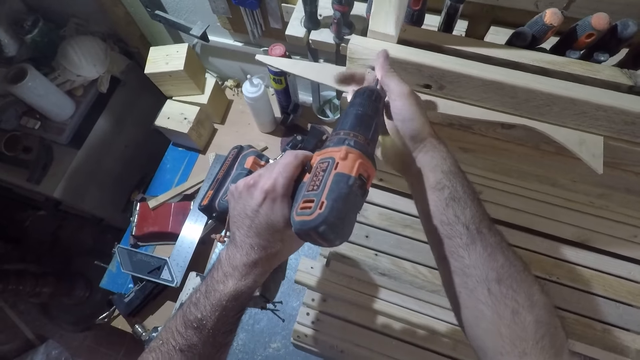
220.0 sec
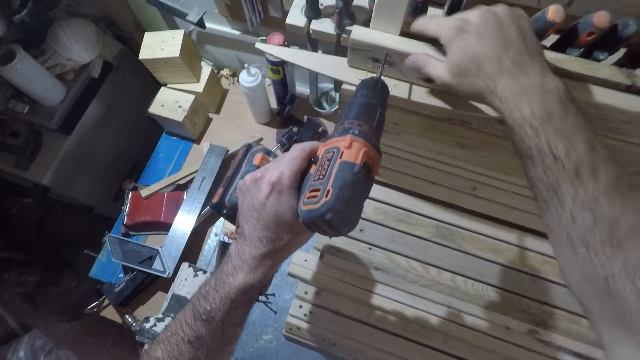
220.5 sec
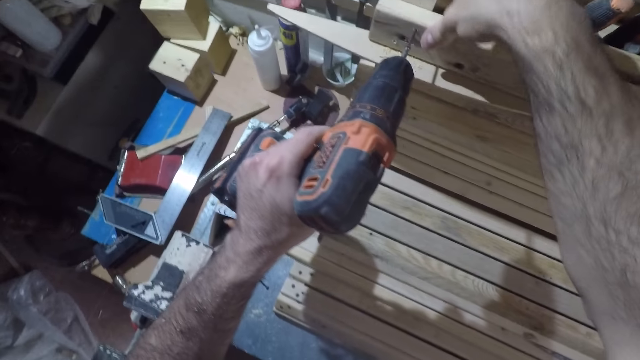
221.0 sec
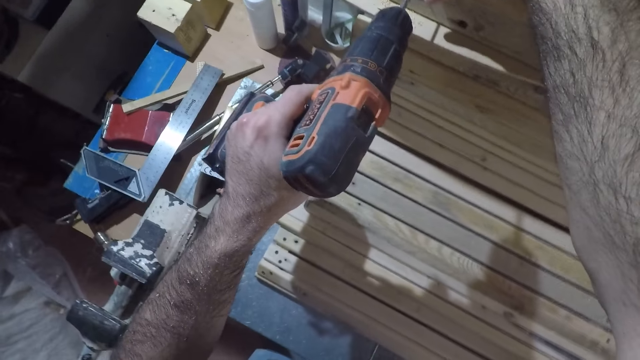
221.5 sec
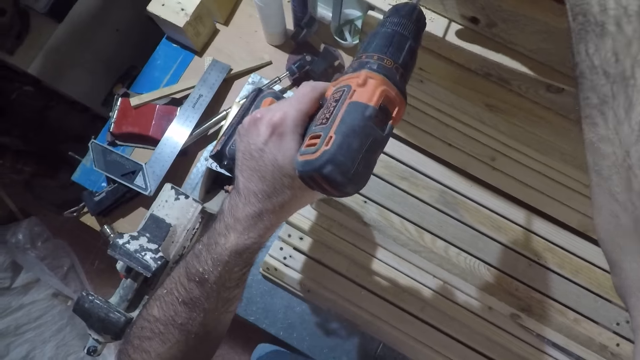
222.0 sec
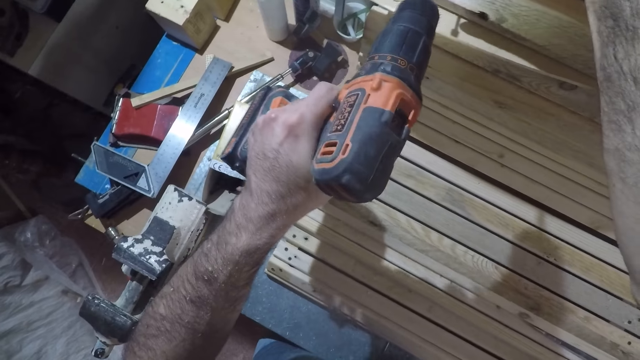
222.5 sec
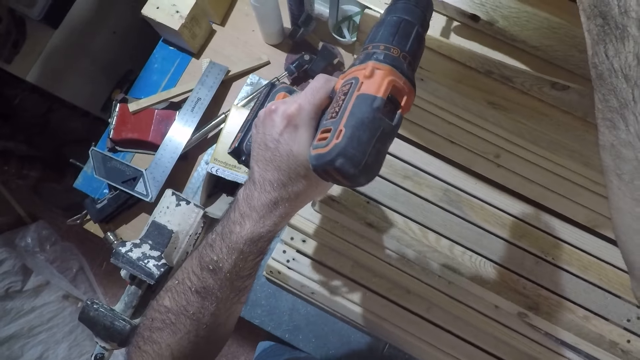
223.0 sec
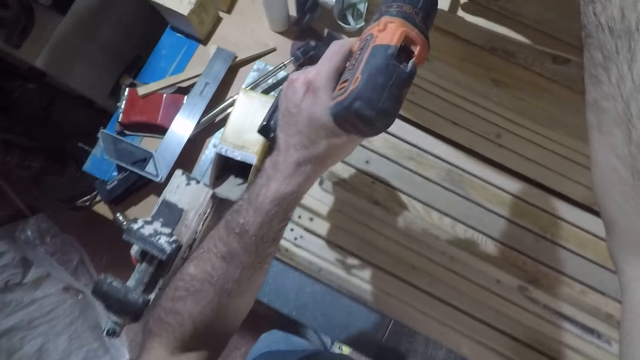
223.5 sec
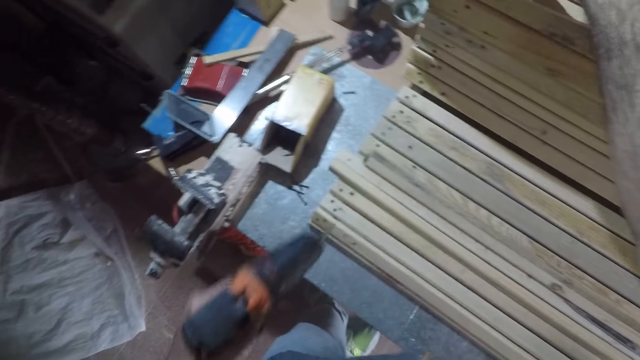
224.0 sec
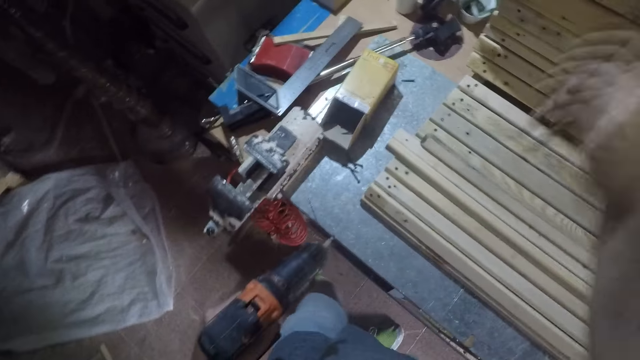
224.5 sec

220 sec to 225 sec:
The camera wearer touches the wood piece with his right hand. He withdraws the power drill from the wood piece.

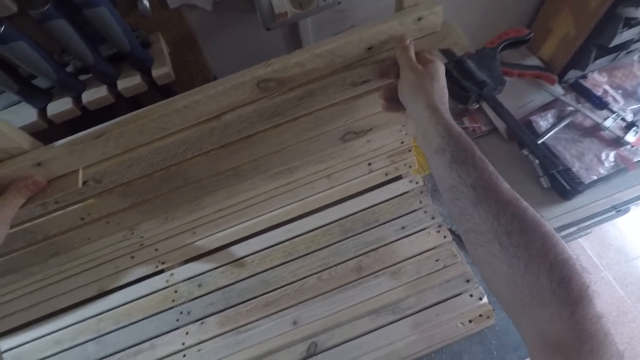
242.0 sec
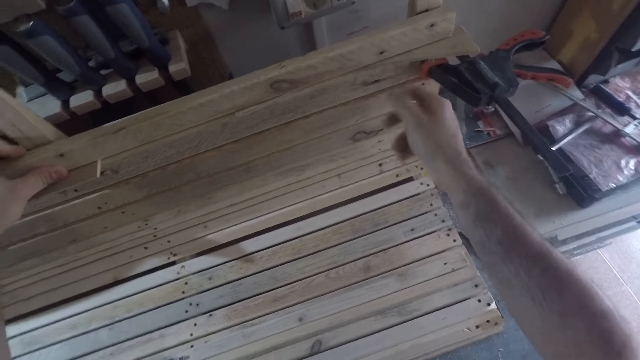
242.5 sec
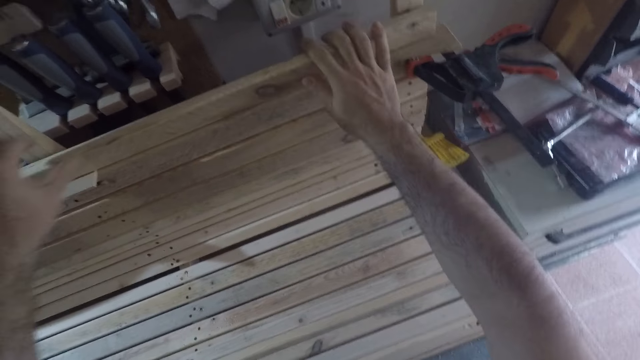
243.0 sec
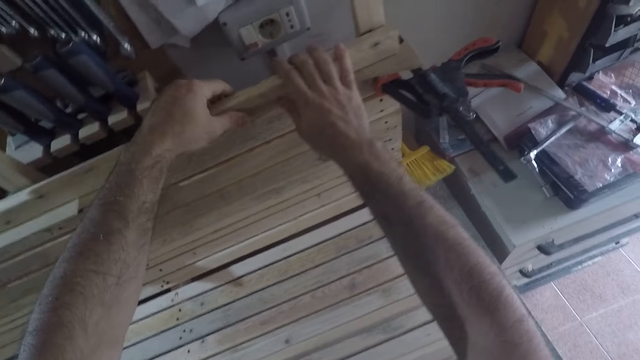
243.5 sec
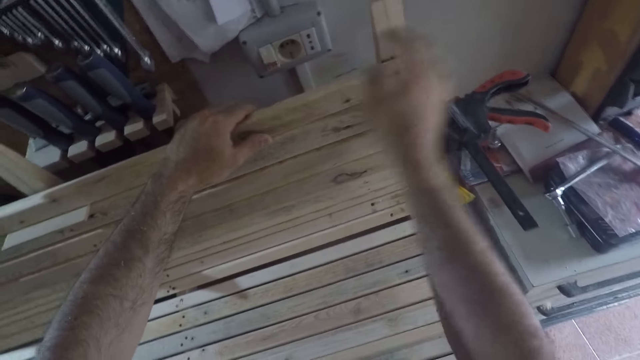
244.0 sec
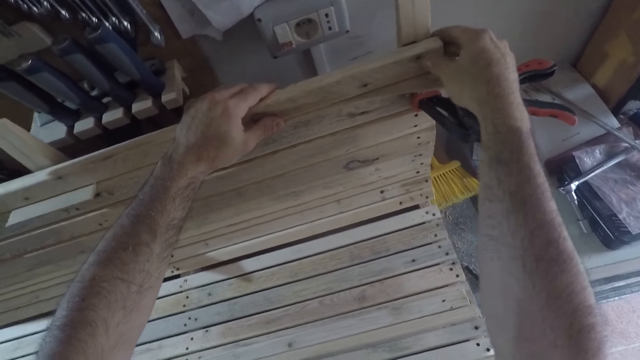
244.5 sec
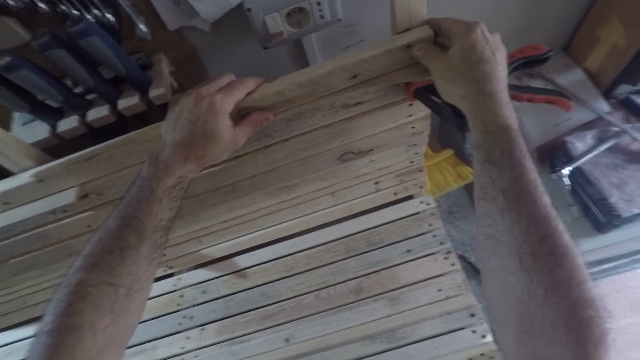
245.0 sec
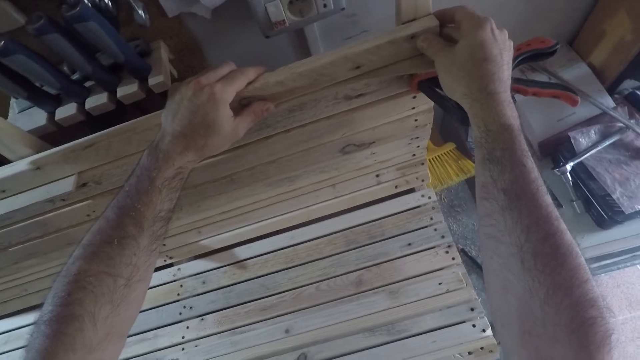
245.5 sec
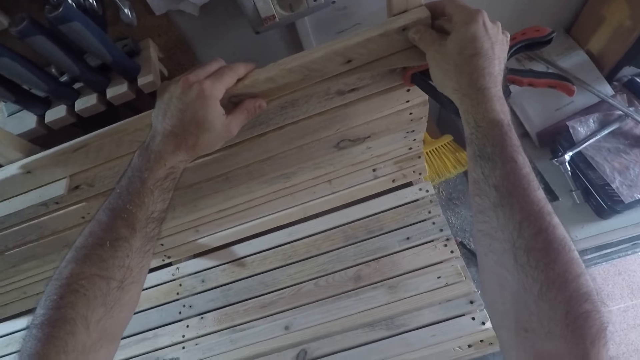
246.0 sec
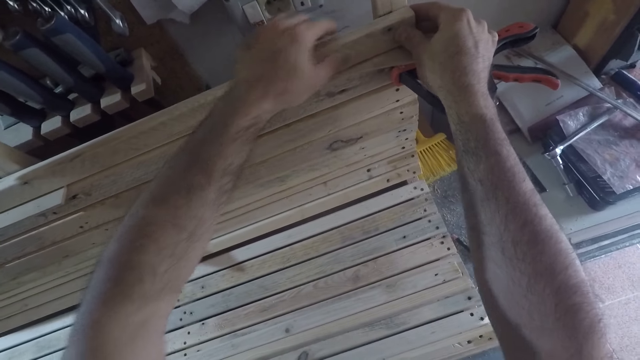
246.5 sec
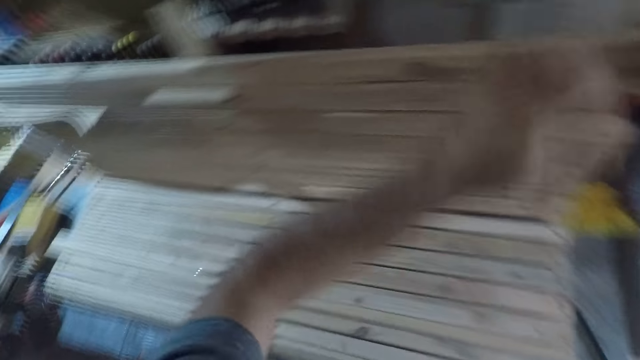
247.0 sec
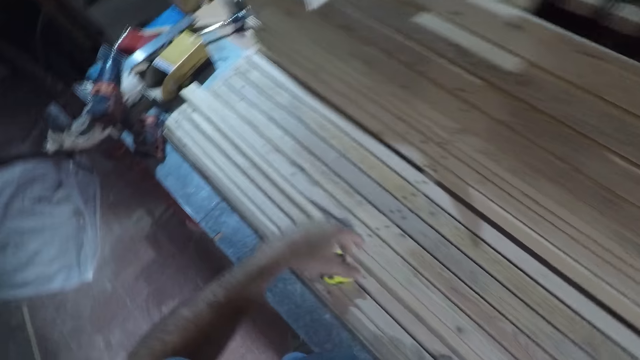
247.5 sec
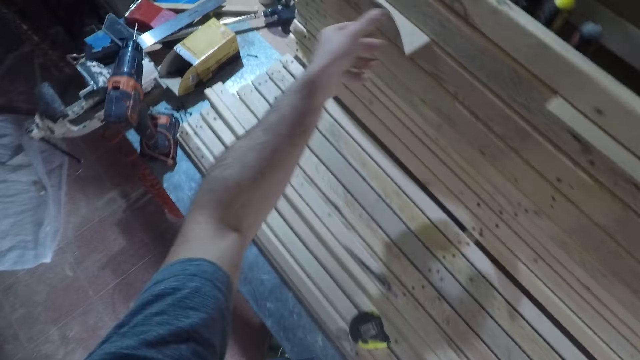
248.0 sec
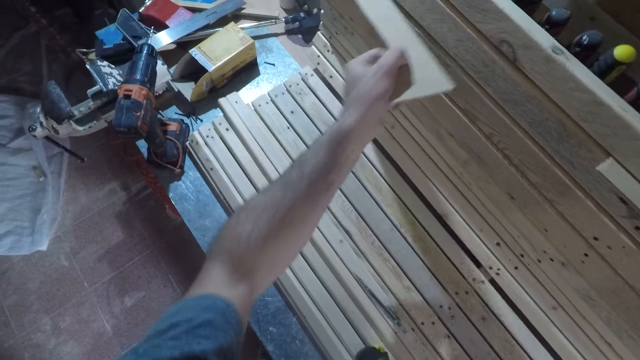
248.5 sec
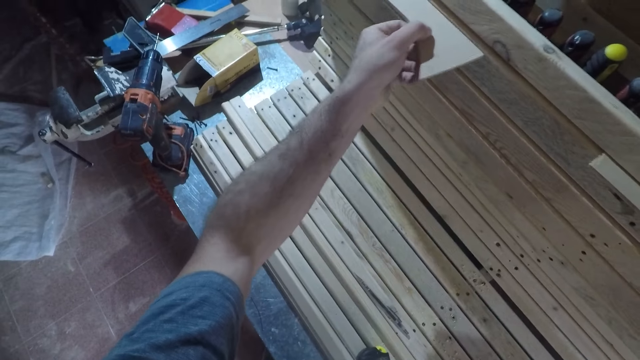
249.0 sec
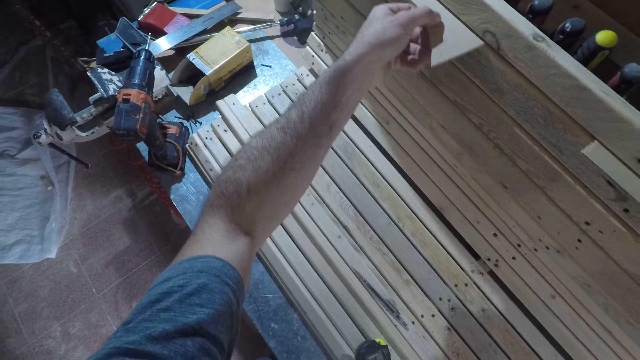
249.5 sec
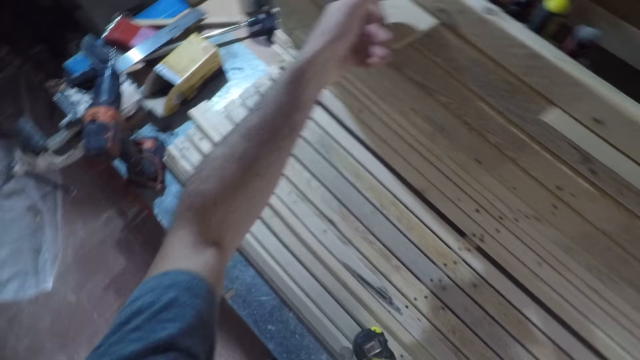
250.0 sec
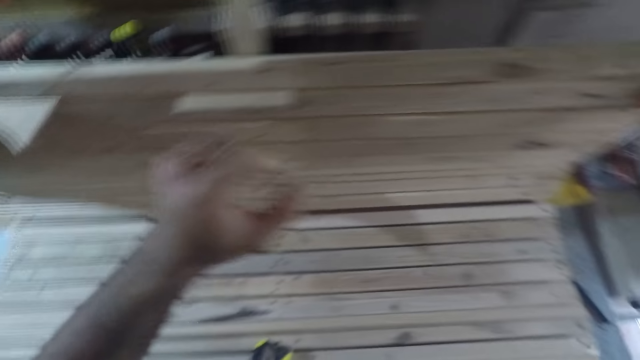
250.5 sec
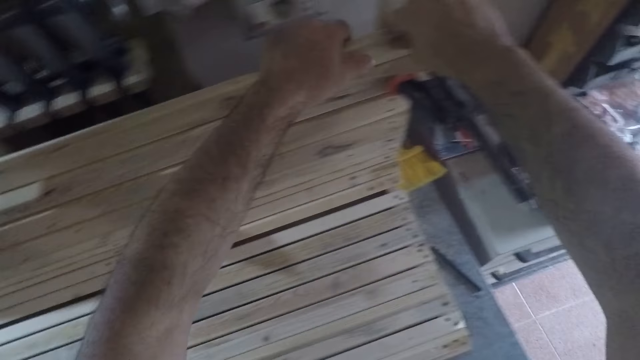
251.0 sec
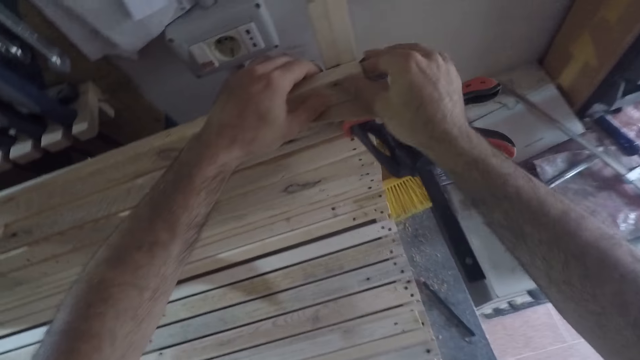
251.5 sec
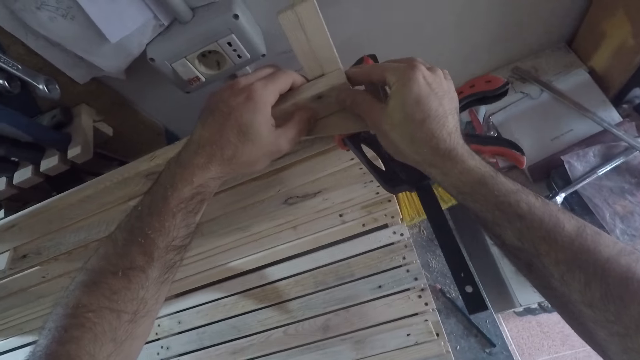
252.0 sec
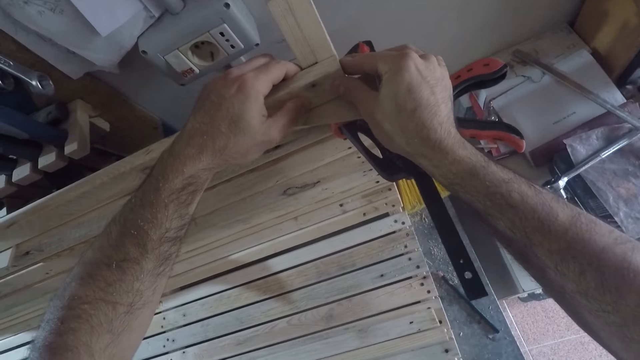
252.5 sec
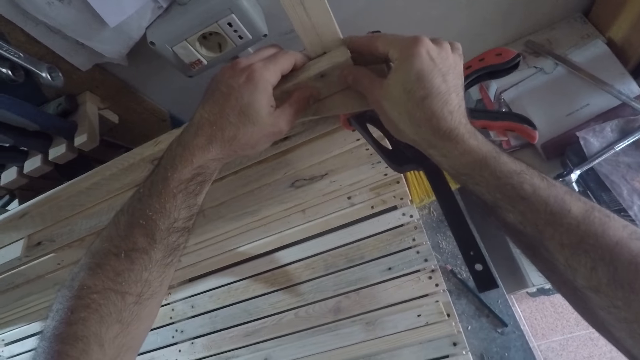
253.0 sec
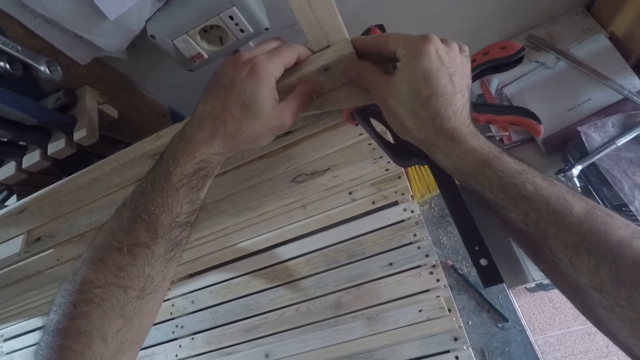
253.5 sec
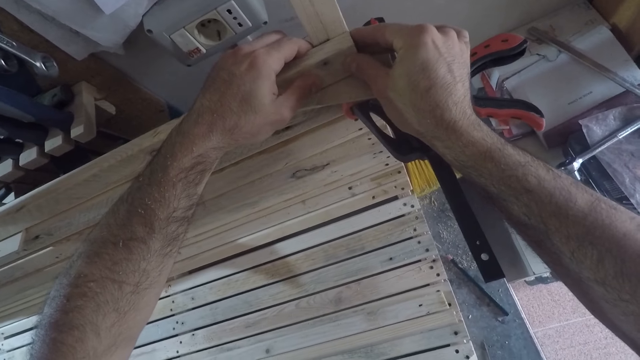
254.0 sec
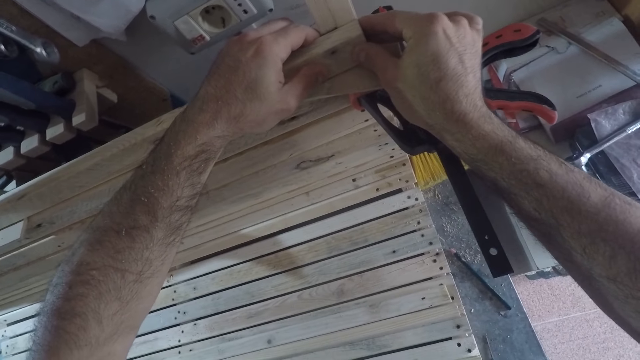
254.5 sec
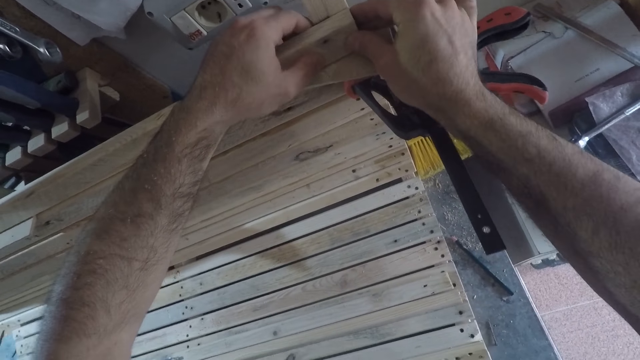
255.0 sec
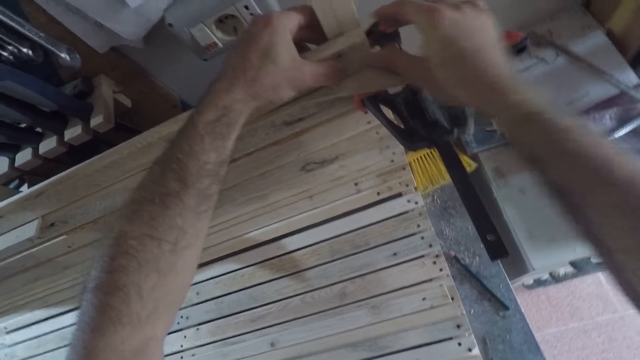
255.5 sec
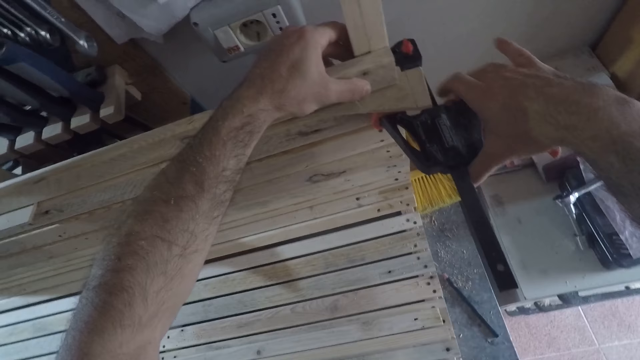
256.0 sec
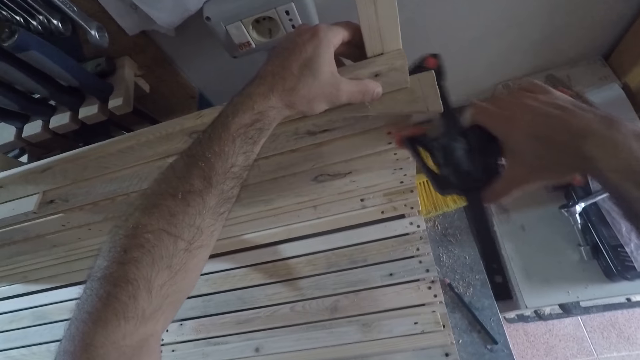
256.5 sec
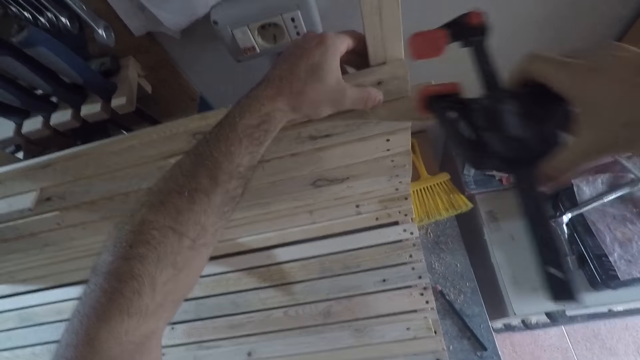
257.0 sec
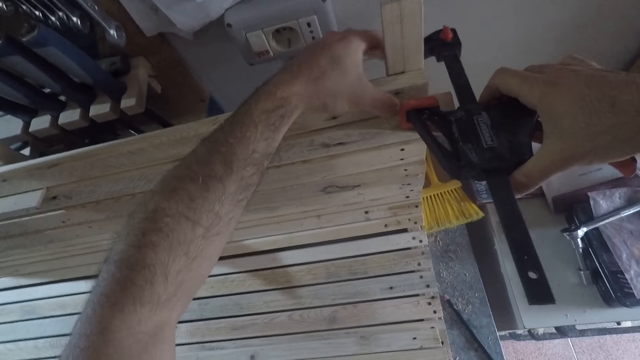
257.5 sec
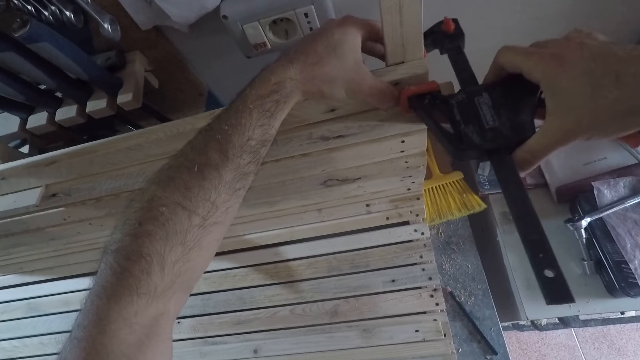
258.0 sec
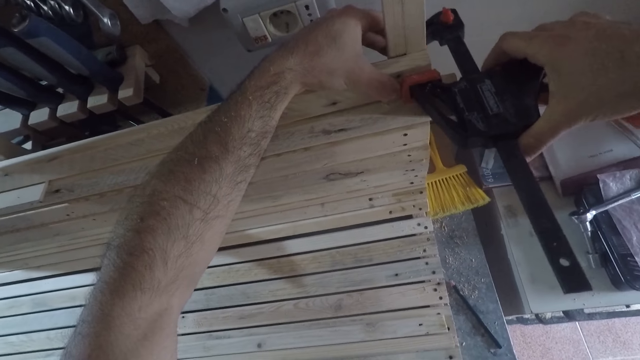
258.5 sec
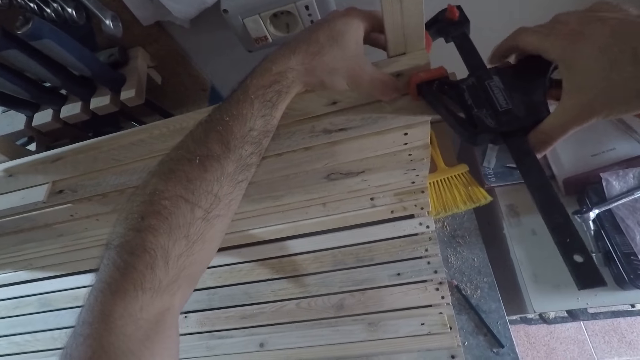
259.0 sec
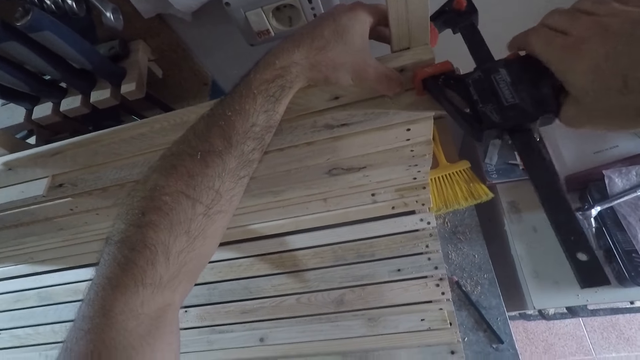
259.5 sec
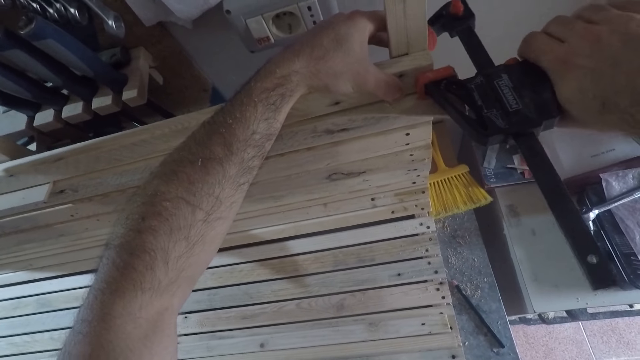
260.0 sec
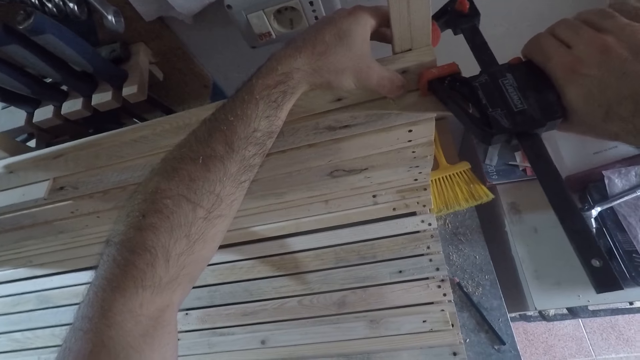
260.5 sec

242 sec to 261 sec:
The camera wearer places the wood piece under the other wood piece. He adjusts the wood piece on the wood frame or furniture. He removes another wood piece from the wood frame with his left hand. He places the wood piece under the other wood piece. He holds the wood piece firmly to the wood frame. He picks up the clamp with his right hand. He presses the trigger on the clamp to release hold of the furniture. He fixes the clamp to the wood piece.
